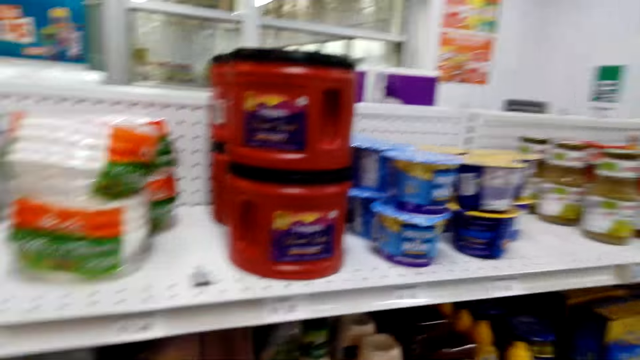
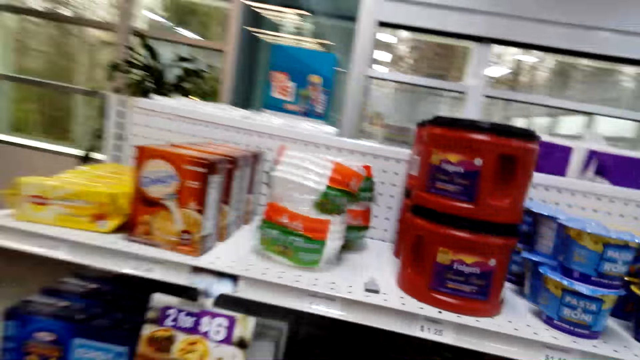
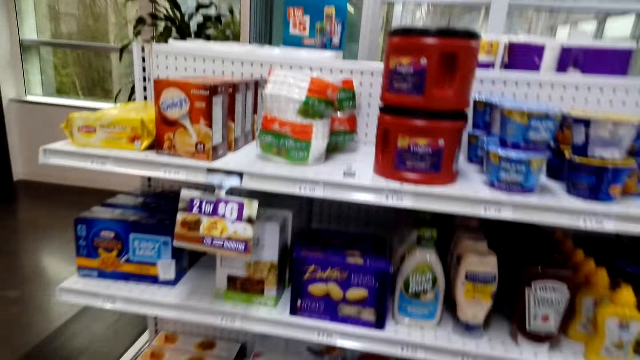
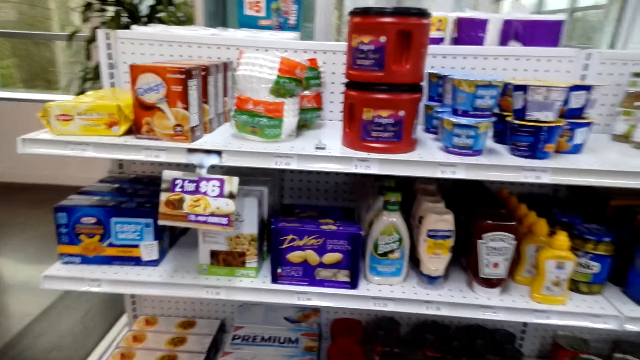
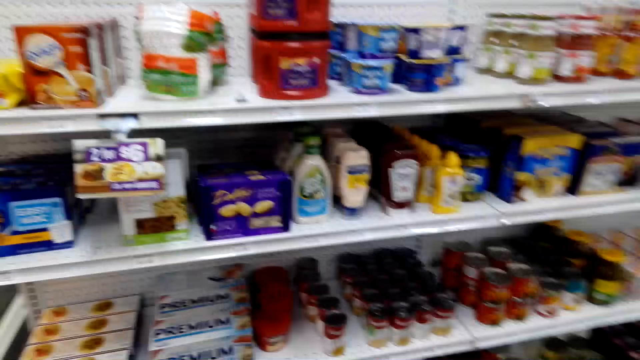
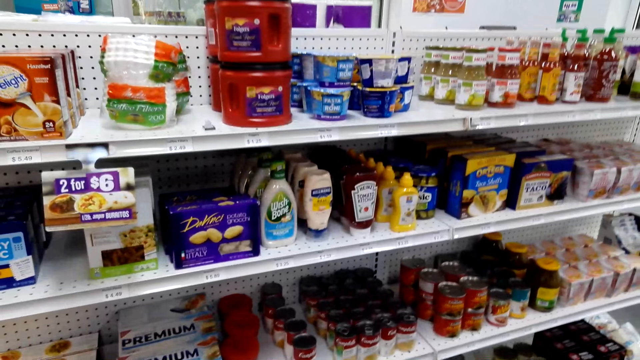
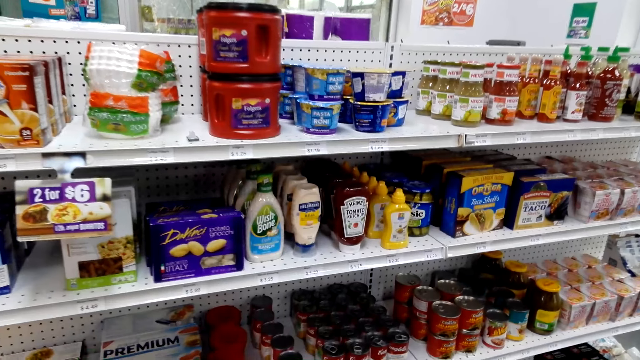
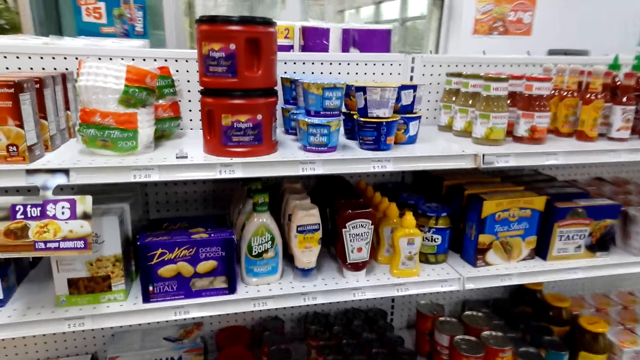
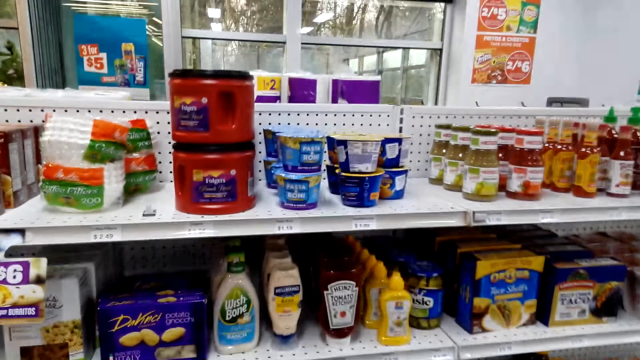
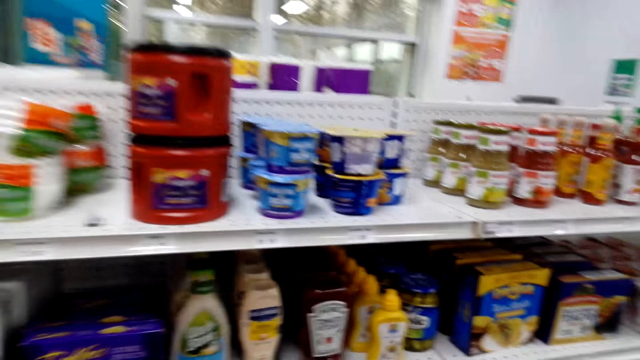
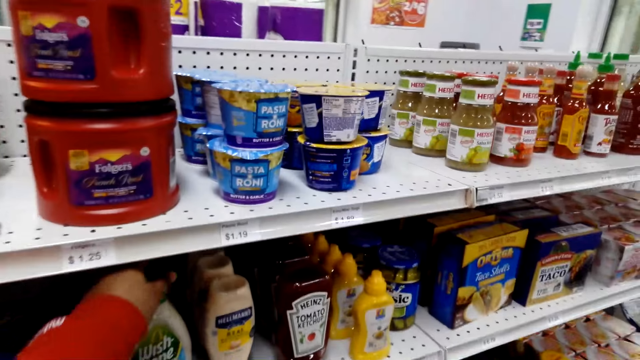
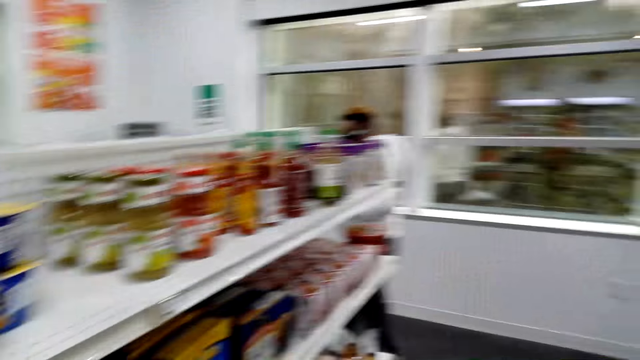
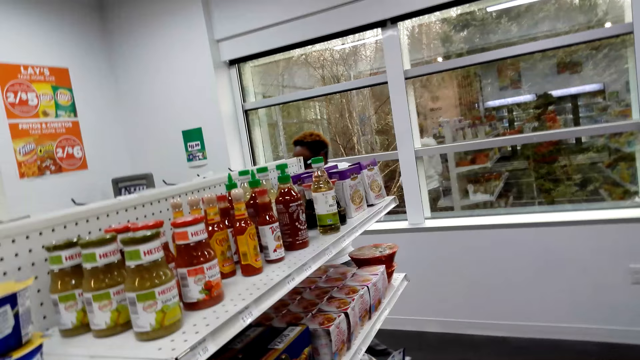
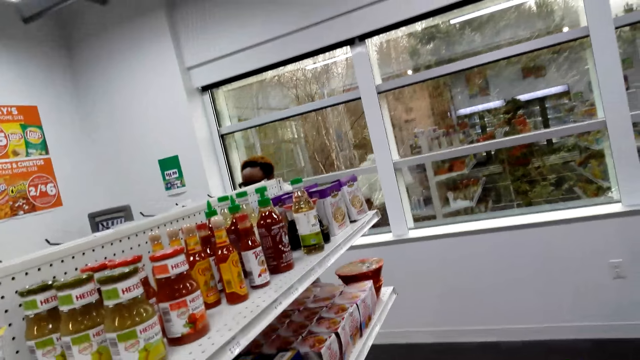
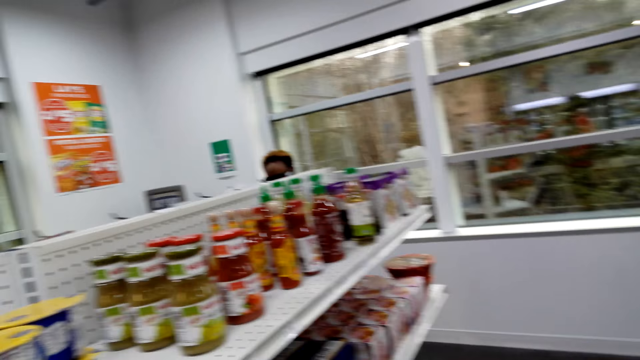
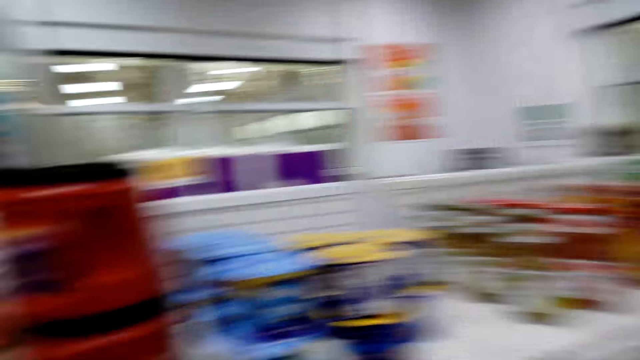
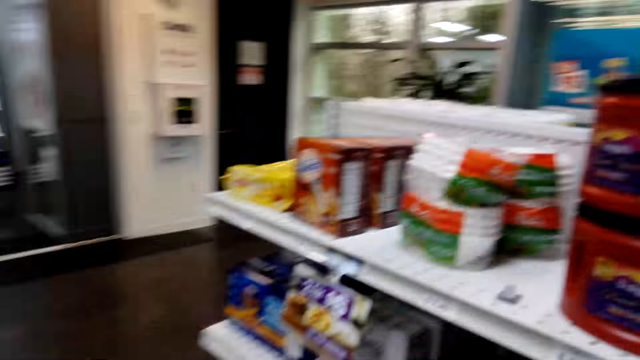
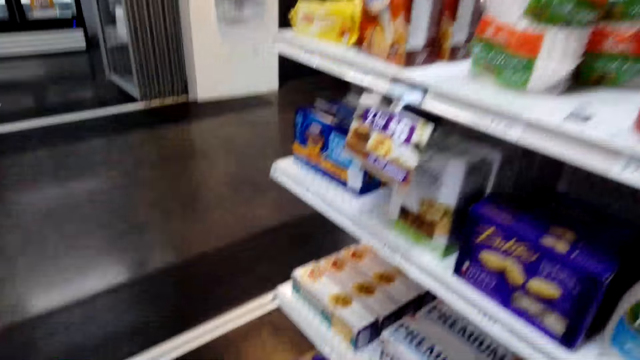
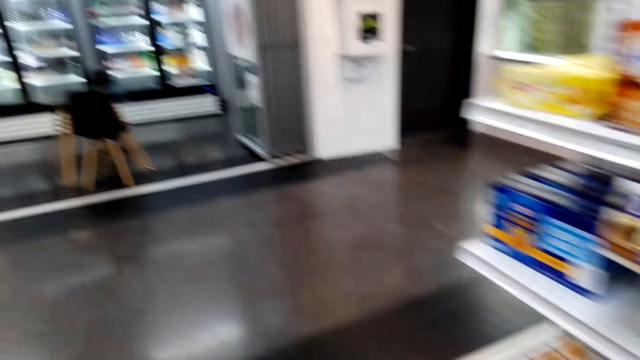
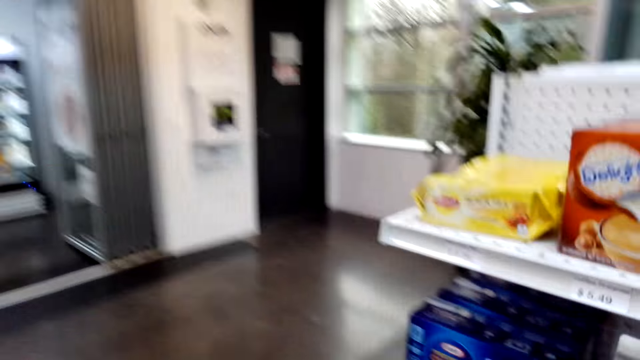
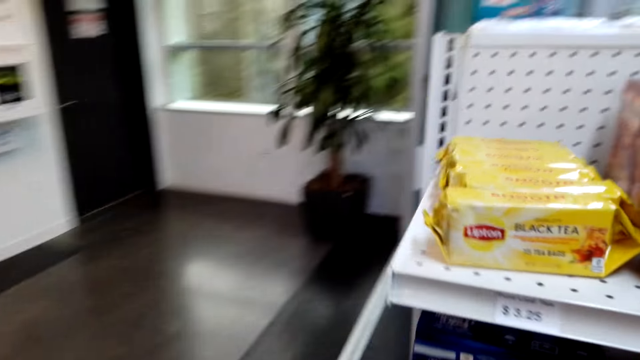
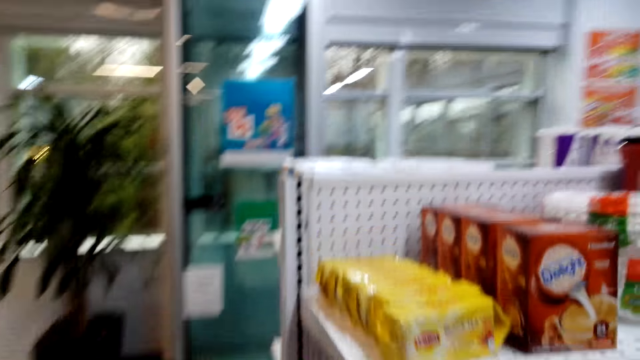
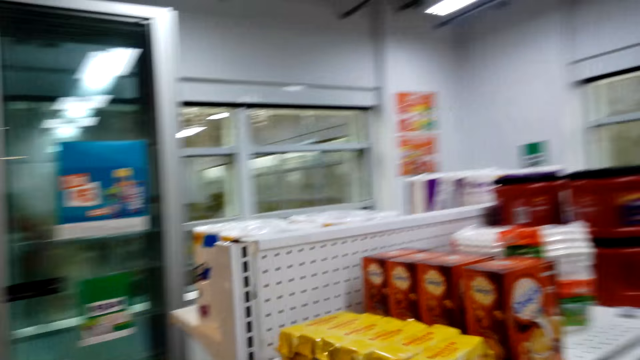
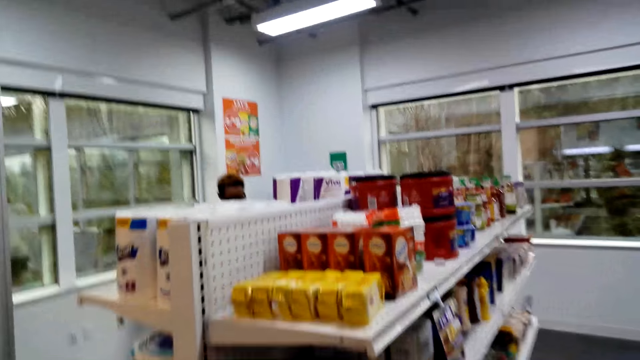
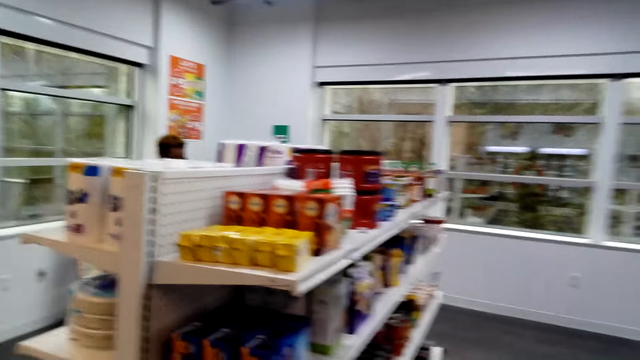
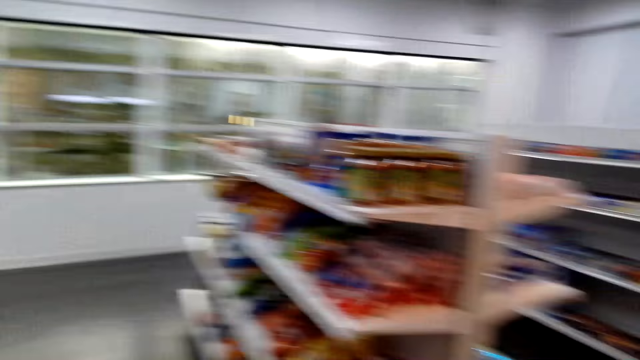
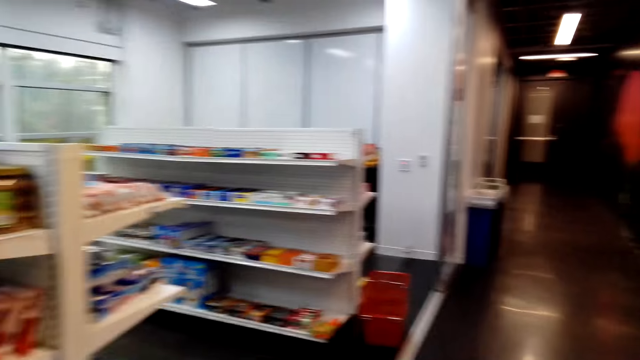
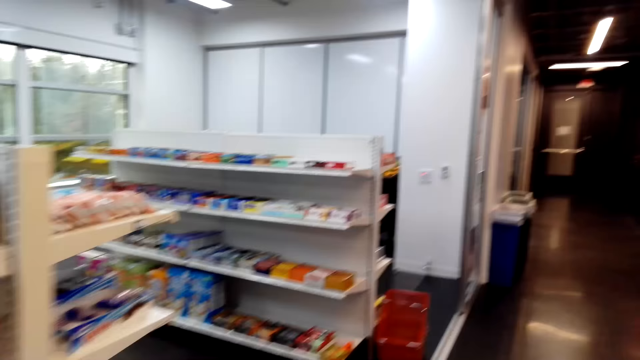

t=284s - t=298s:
The camera wearer looks around. They look around the shelf. They touch something. Another person walks around the store. The camera wearer looks around. They walk around the store.

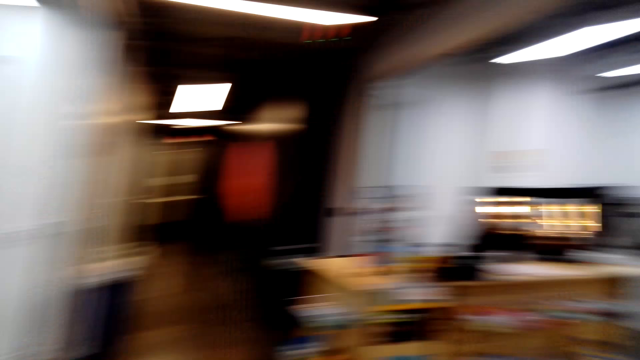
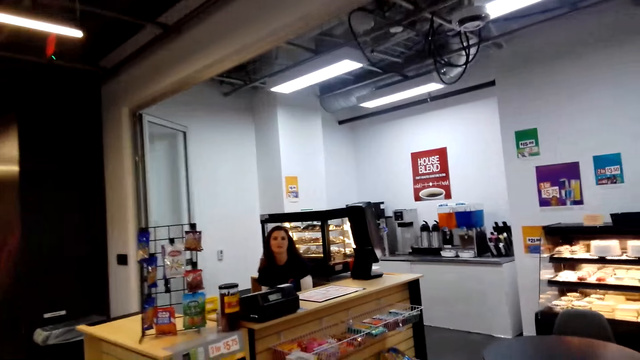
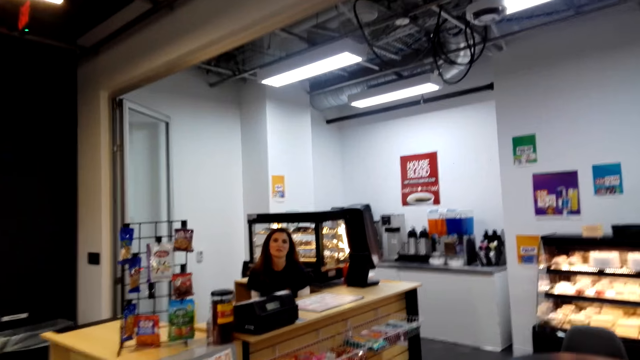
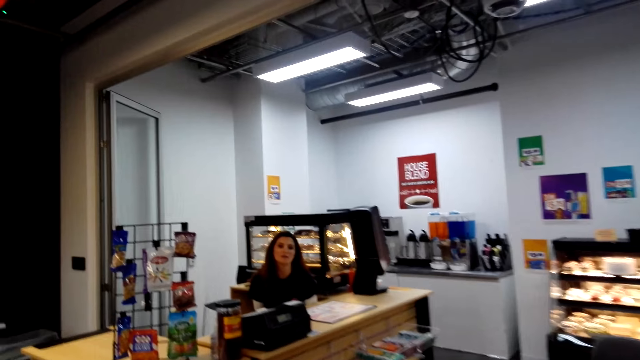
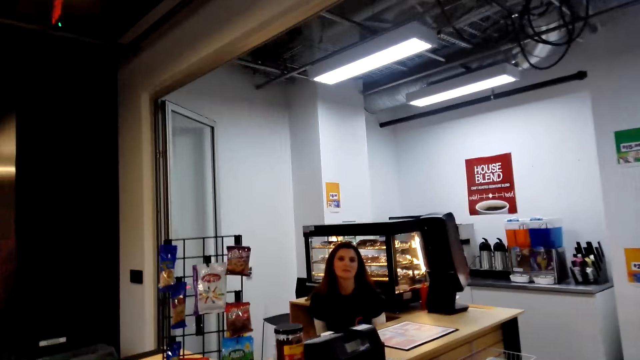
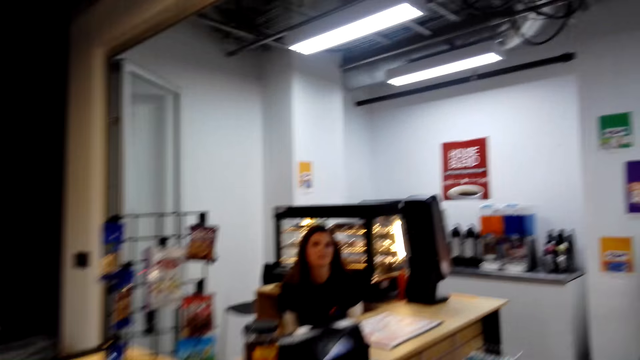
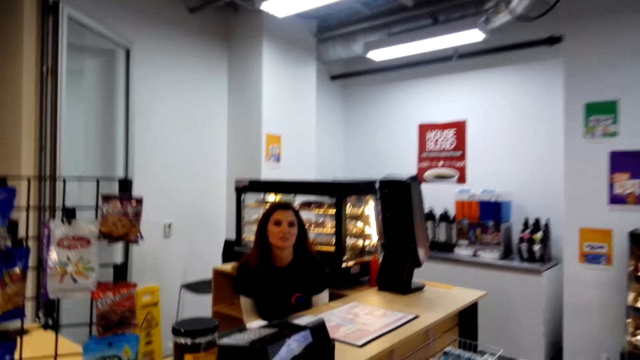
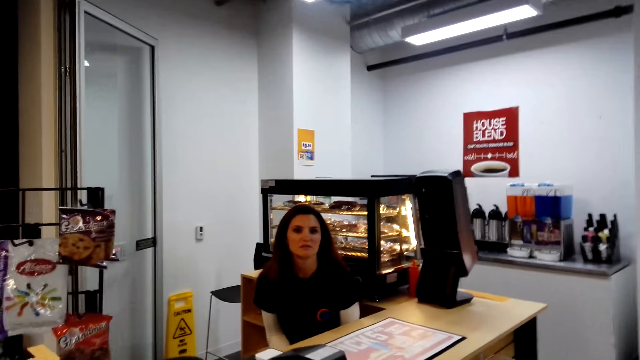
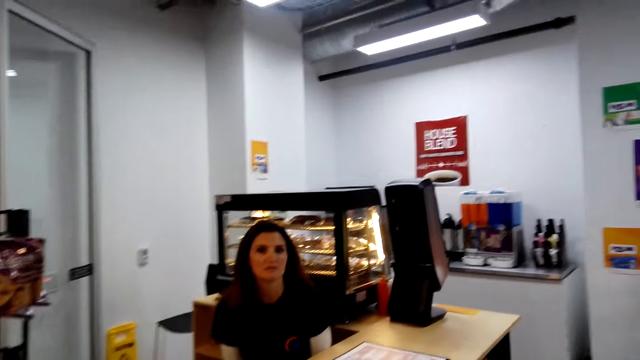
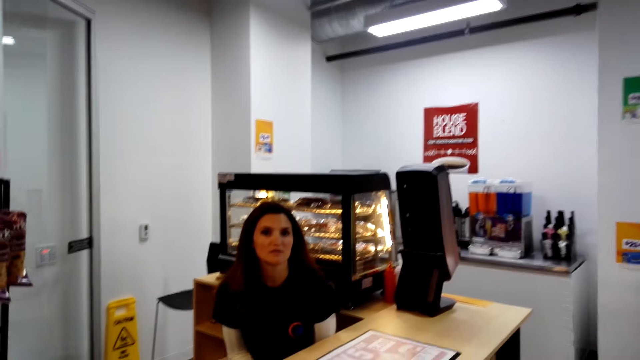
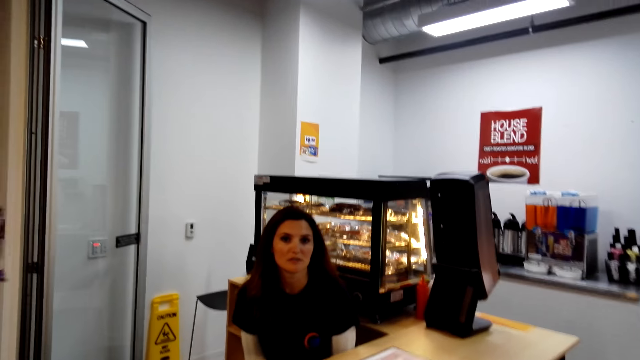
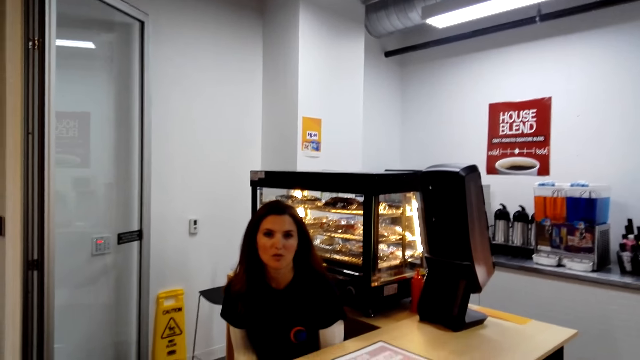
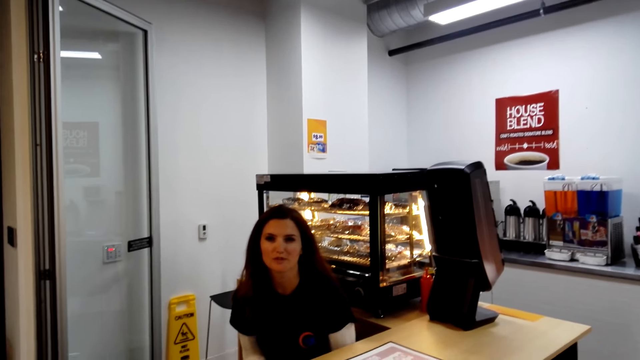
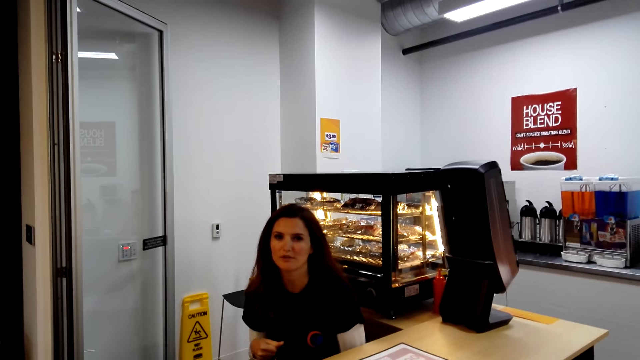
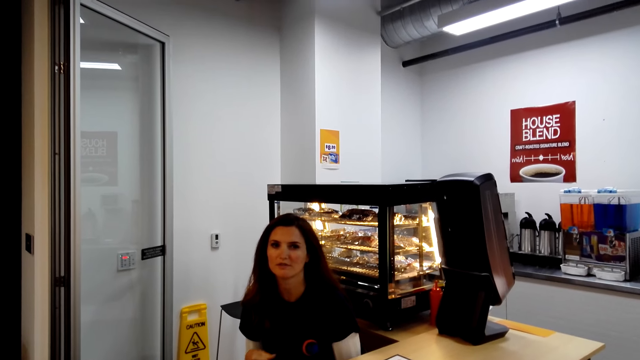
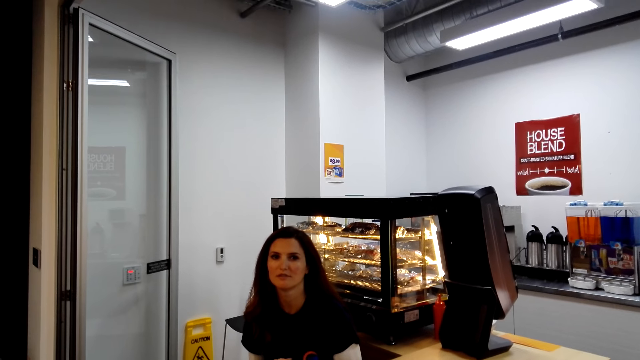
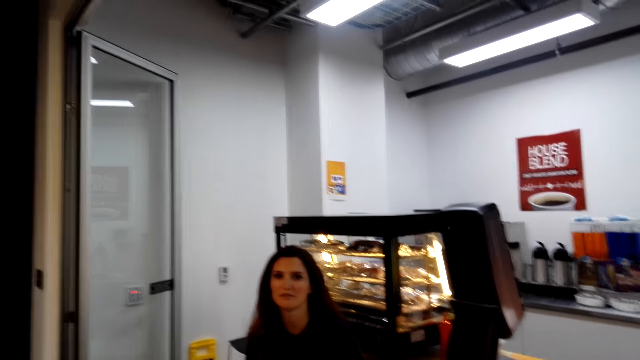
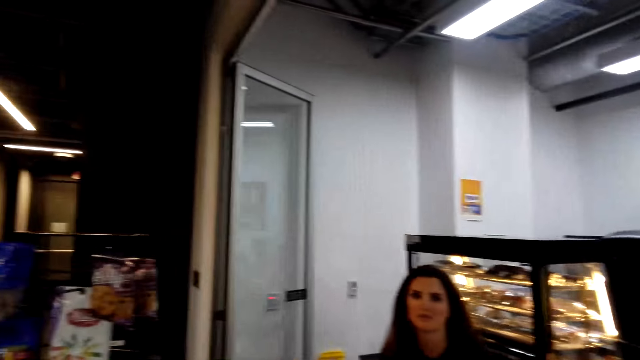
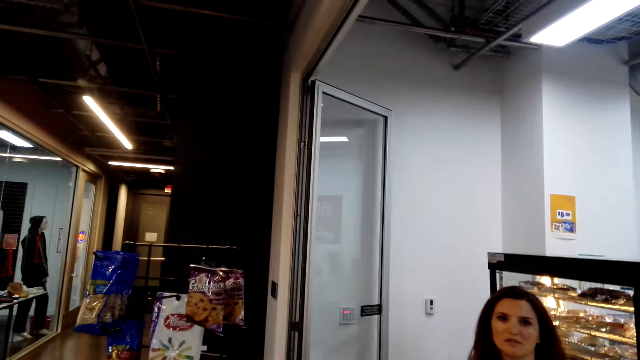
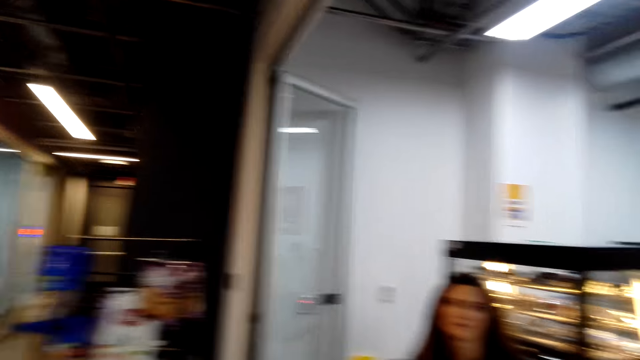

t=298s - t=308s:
The camera wearer converses with a woman.
